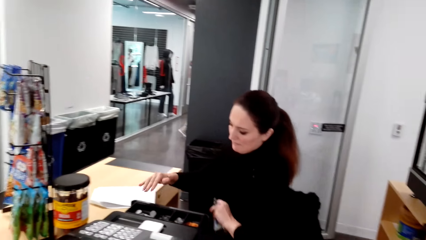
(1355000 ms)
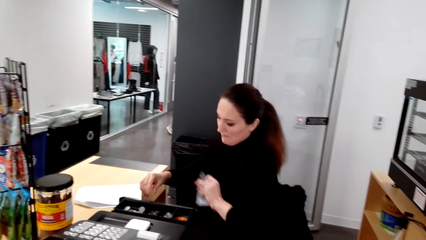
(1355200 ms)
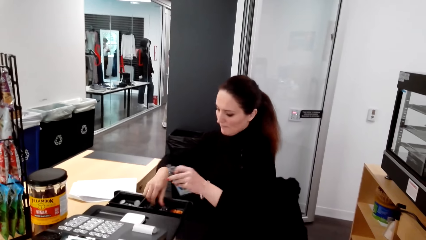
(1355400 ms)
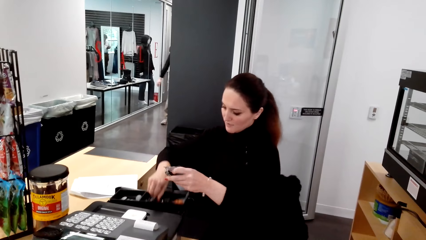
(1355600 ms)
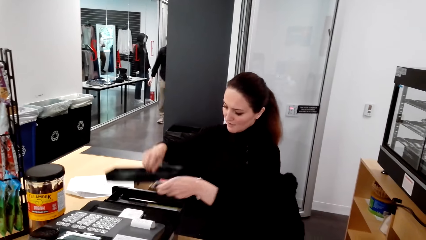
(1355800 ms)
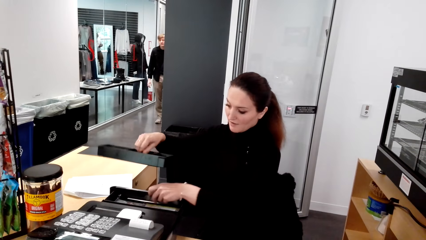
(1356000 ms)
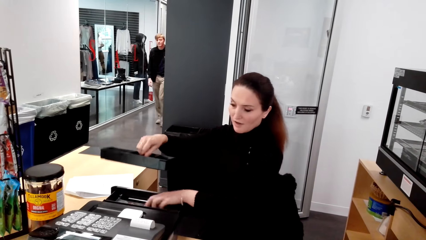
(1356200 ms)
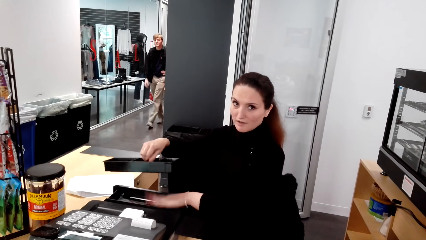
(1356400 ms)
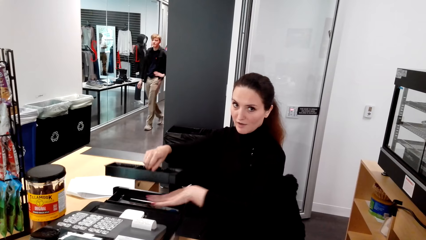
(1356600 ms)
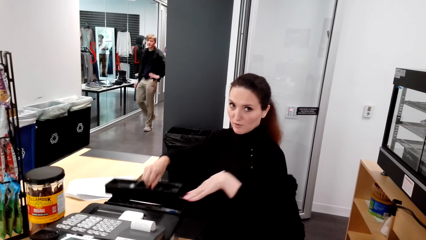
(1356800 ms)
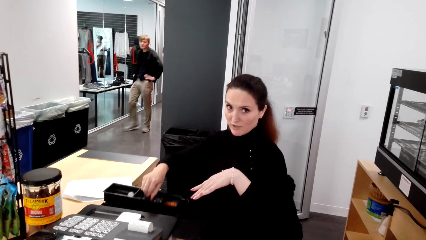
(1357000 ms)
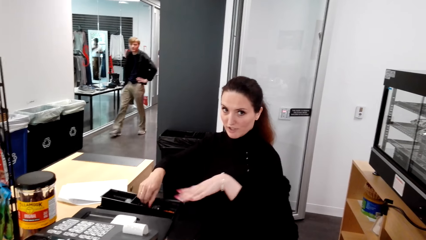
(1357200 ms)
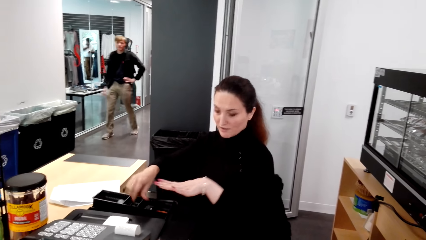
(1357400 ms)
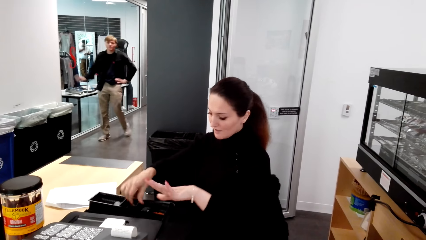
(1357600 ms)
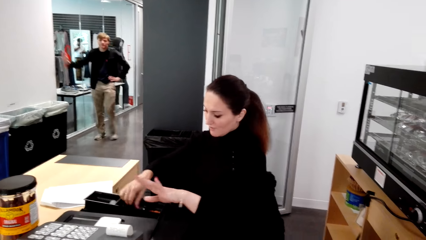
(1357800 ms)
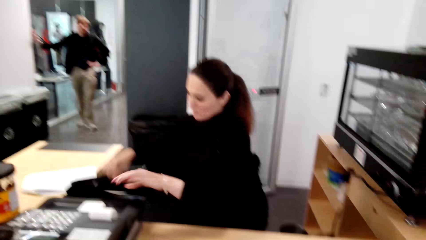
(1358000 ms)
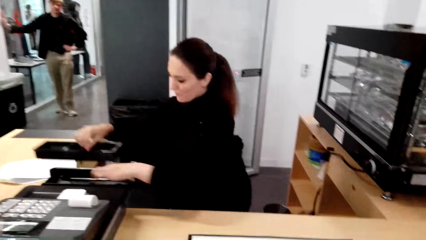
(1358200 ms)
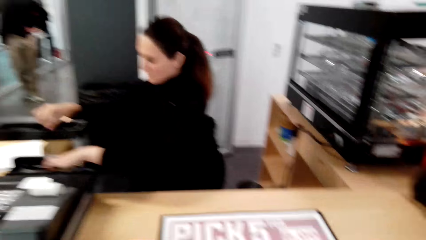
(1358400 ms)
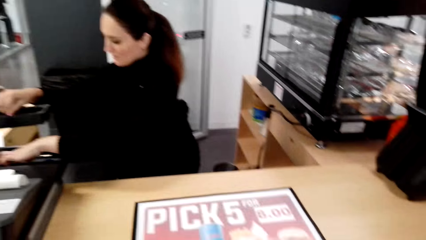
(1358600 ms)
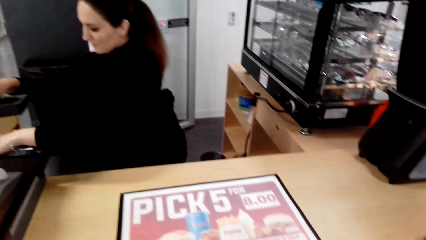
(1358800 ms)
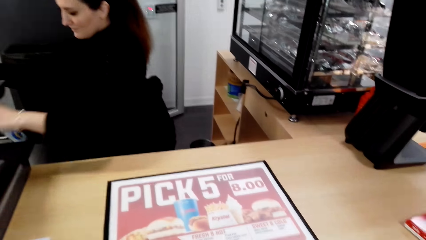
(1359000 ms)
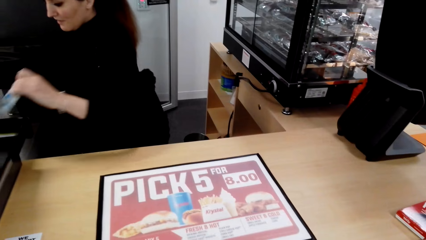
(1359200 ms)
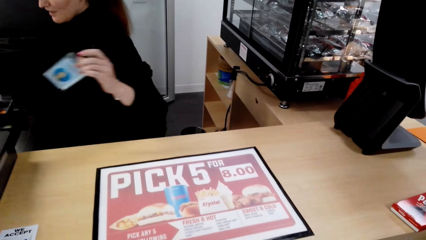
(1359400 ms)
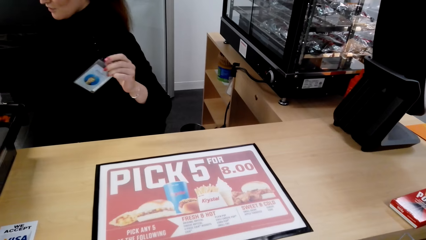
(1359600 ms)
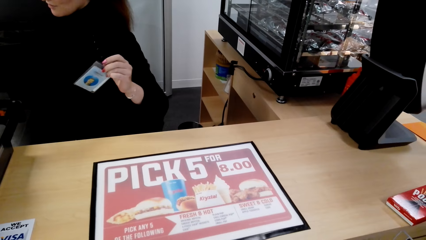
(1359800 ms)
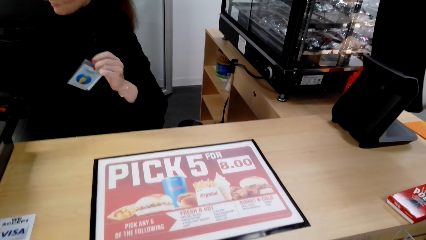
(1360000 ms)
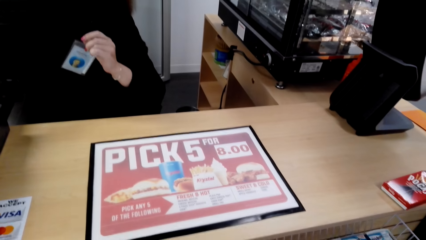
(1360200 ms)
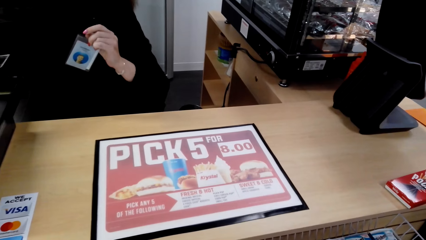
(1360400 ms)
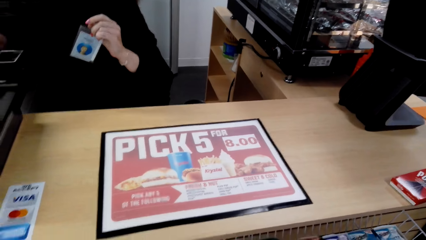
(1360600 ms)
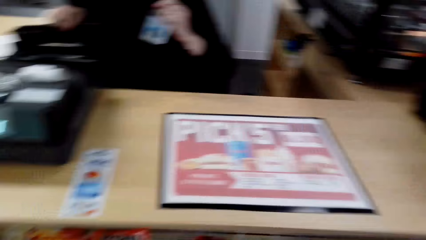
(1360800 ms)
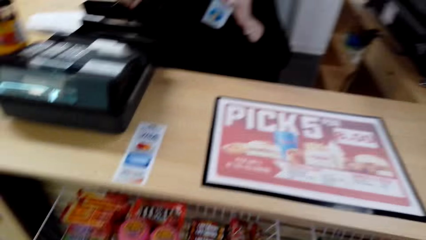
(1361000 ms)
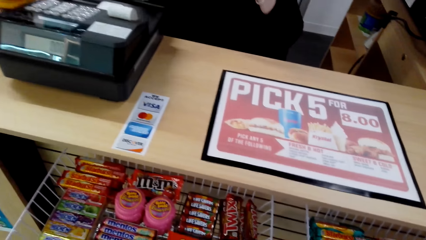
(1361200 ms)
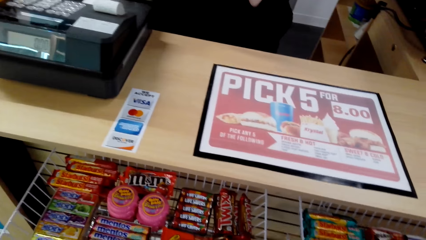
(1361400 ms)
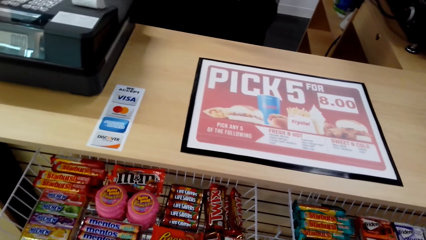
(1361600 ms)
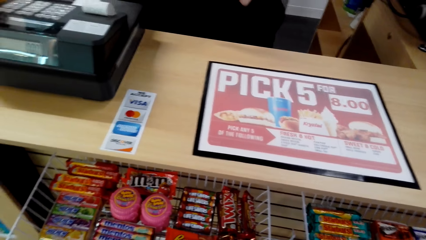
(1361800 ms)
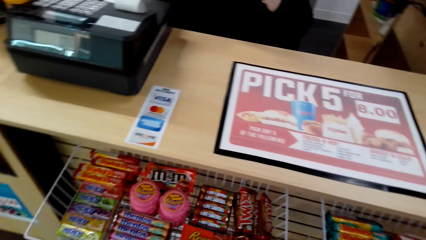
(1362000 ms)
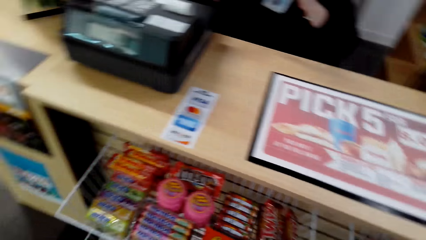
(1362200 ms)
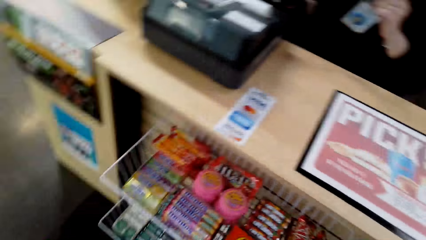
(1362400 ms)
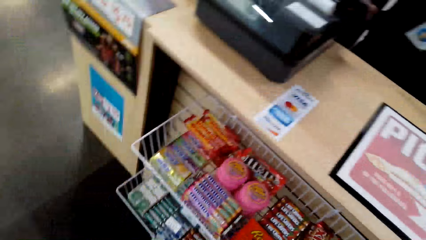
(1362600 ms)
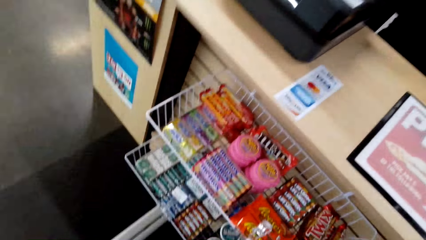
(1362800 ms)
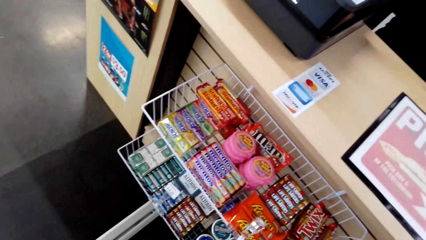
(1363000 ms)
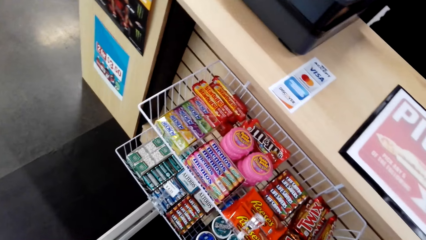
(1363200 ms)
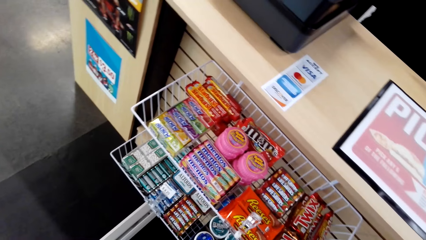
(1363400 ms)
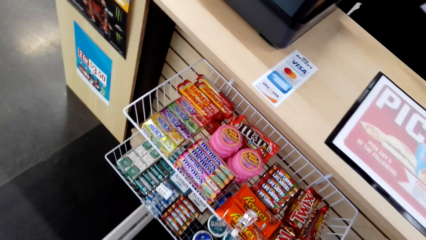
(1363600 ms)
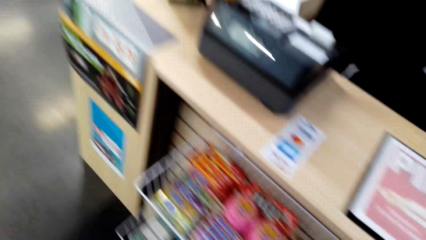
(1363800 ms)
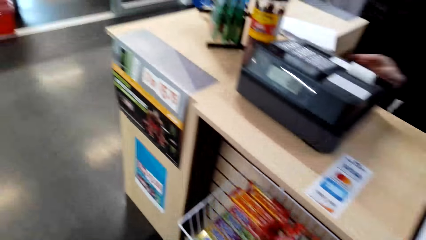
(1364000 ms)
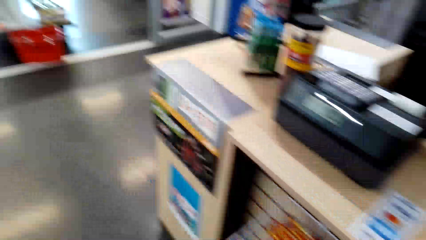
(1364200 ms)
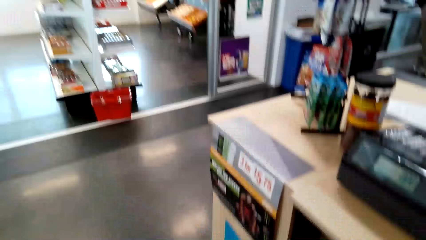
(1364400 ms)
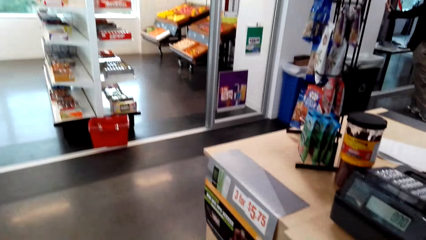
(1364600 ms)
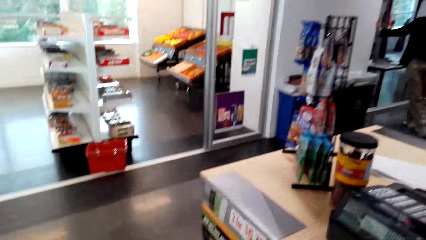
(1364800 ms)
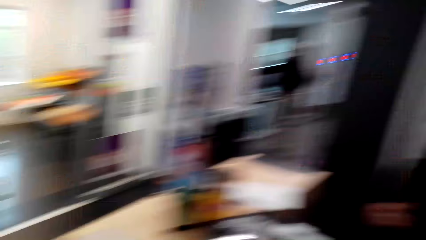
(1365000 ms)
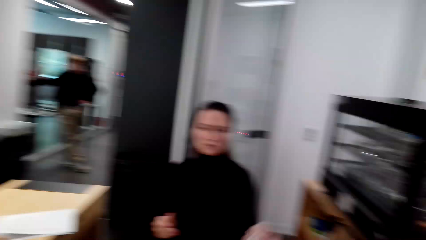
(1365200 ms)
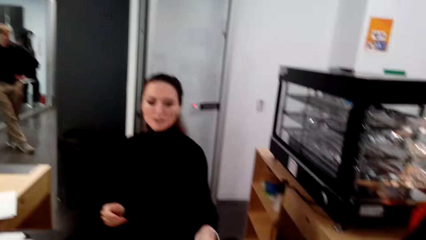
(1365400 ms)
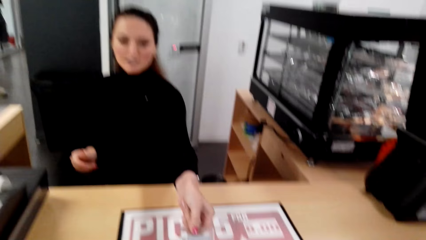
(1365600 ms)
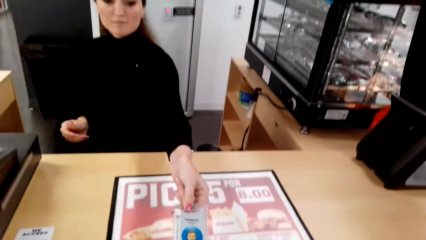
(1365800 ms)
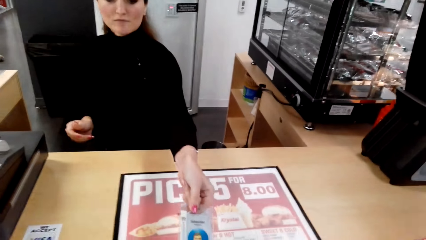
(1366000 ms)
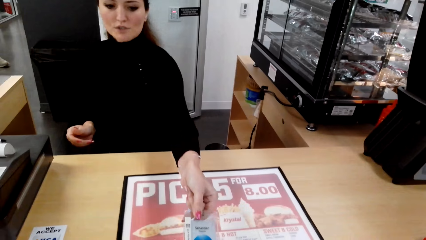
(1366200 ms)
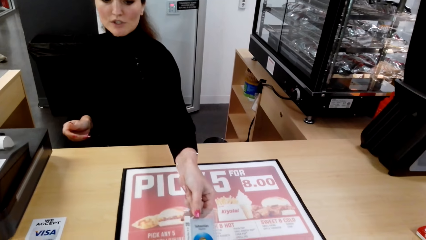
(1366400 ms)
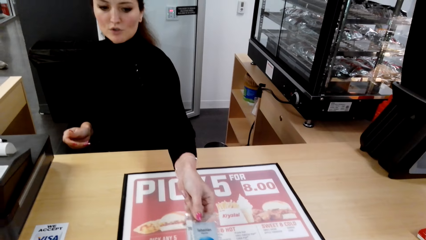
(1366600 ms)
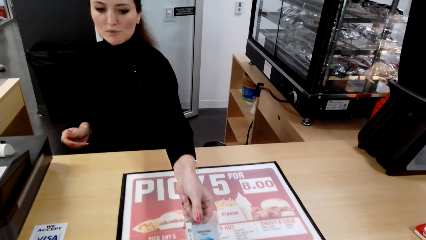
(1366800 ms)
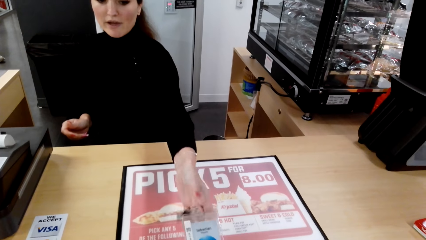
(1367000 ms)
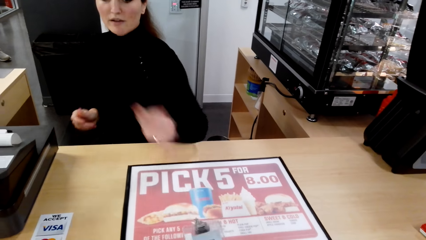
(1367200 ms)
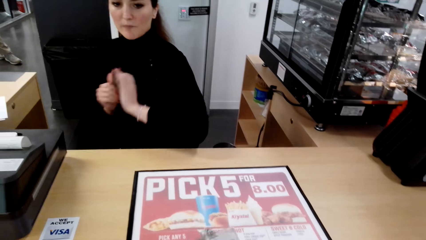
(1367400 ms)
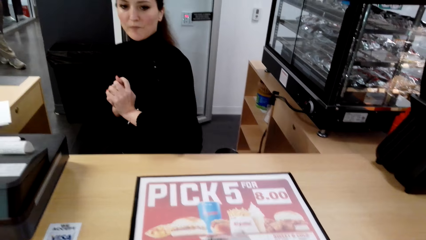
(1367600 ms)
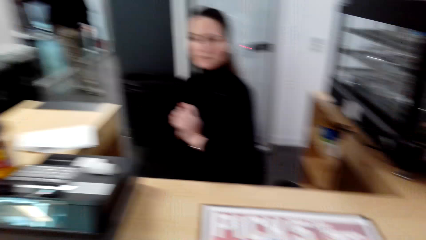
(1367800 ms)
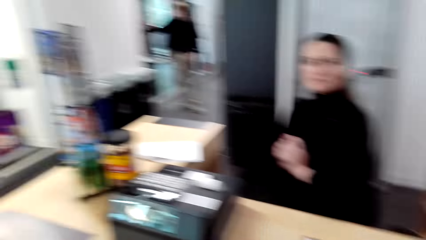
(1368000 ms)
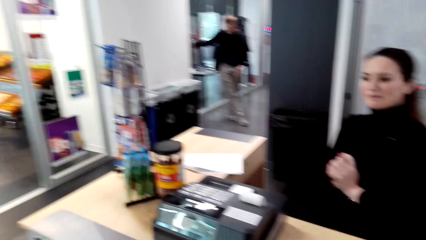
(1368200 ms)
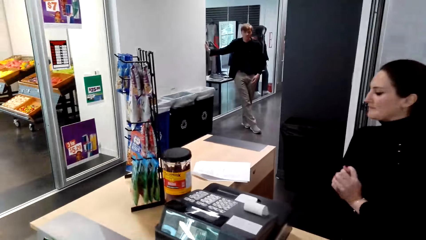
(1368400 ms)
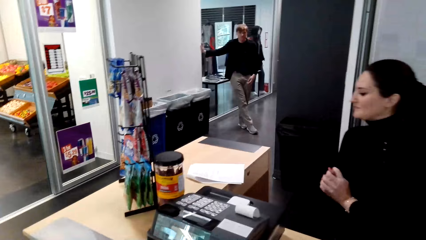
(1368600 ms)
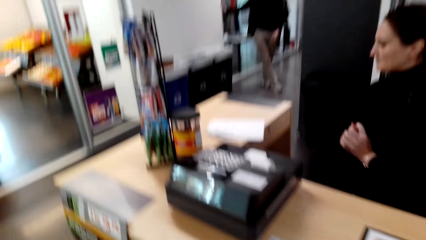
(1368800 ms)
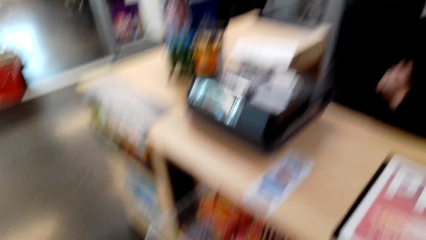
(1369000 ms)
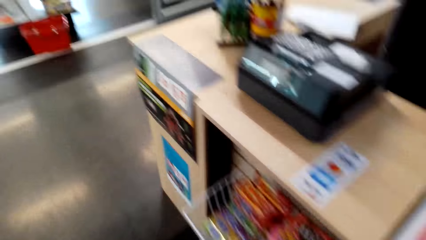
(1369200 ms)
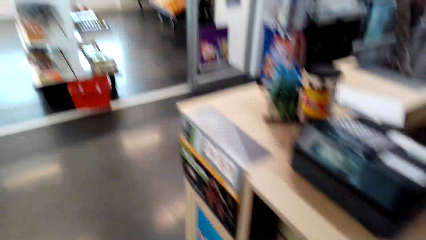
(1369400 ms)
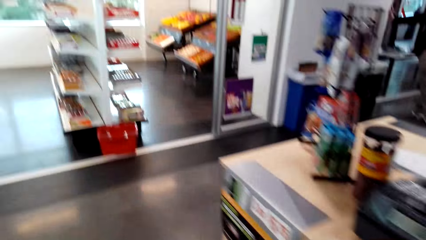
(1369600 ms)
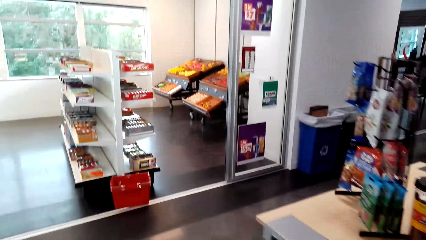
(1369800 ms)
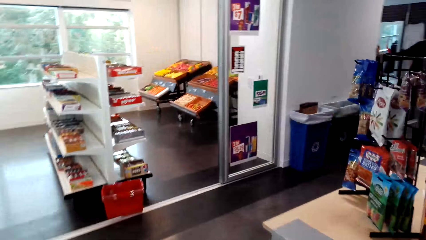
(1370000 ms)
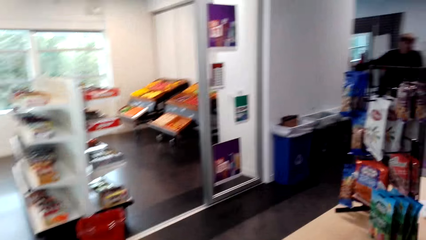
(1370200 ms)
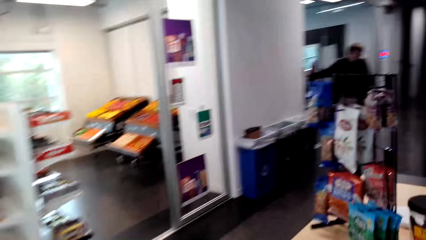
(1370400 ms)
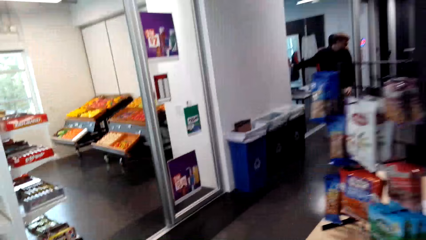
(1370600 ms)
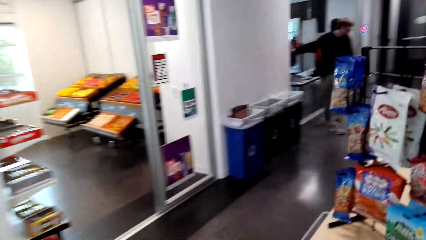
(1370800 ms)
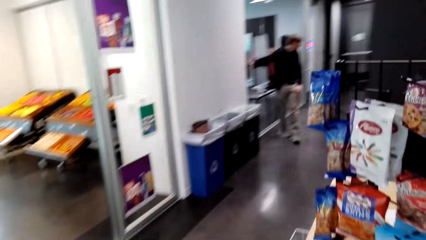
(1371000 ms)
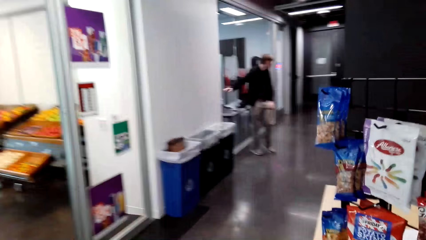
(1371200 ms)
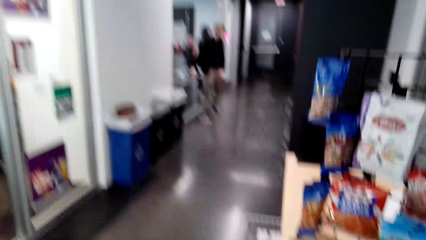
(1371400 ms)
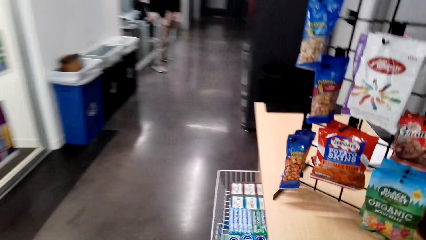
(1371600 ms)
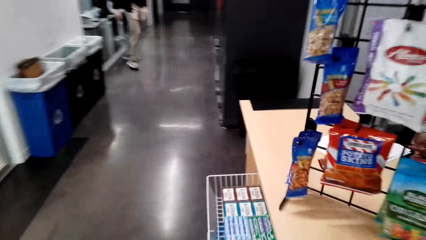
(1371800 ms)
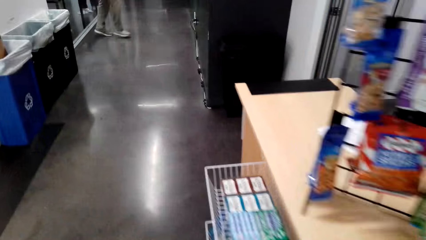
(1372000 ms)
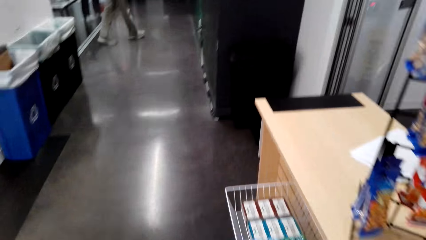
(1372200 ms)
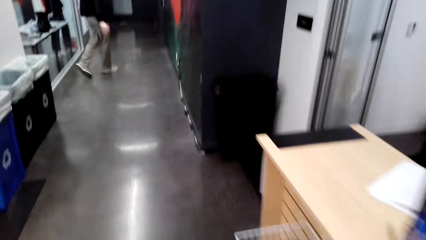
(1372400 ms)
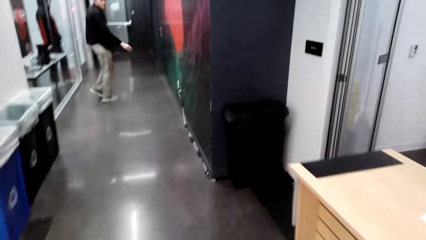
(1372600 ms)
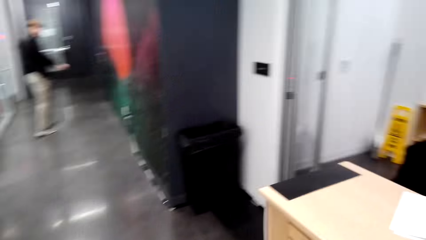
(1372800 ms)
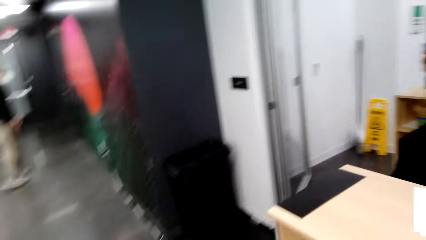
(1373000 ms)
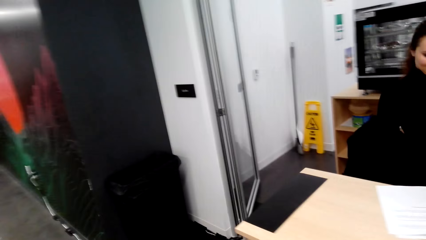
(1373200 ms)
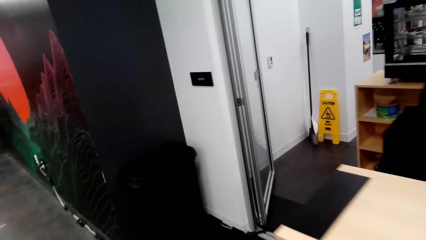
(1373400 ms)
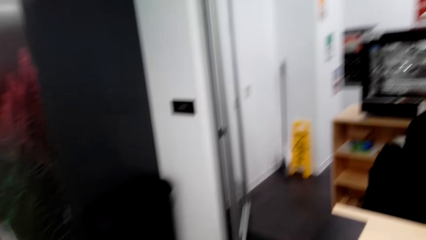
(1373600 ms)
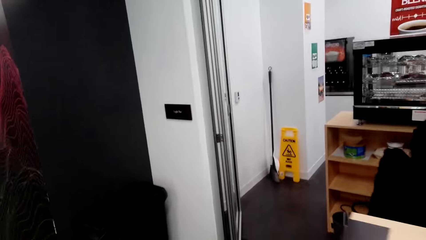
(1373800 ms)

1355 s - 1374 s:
The woman lifts the drawer. She holds something, picks something, places the badge in the drawer and places back the drawer. She converses with the camera wearer. She picks up the badge. The camera wearer looks around the room. They converse with another woman. The other woman gives the camera wearer a key or card. The camera wearer converses with the other woman. They walk across the store.
